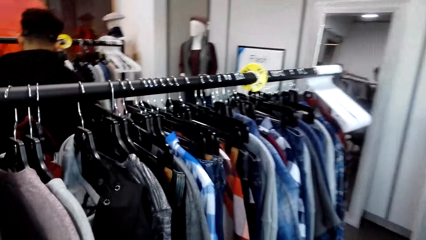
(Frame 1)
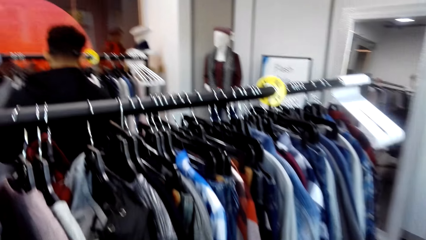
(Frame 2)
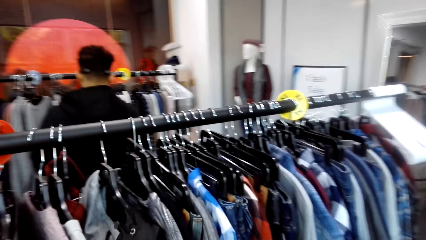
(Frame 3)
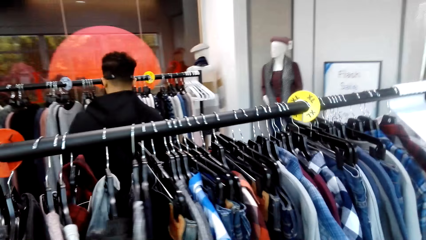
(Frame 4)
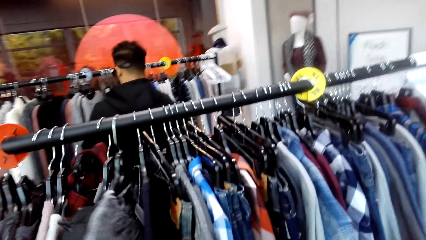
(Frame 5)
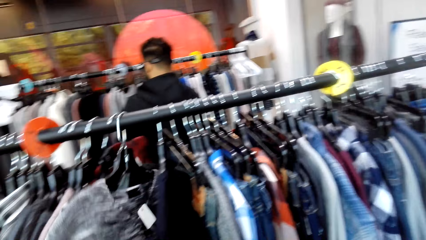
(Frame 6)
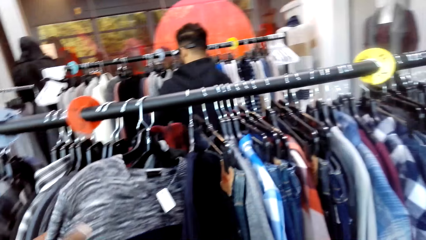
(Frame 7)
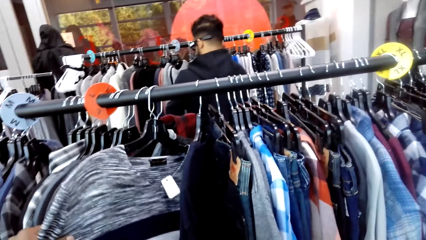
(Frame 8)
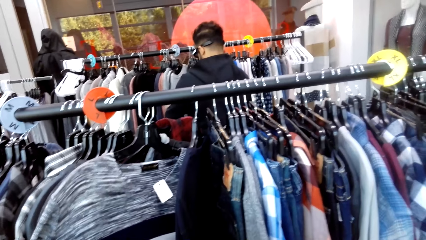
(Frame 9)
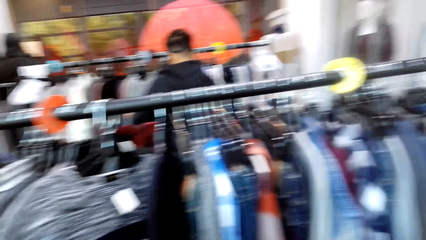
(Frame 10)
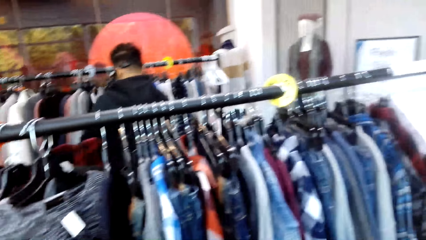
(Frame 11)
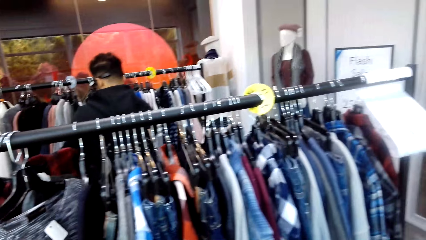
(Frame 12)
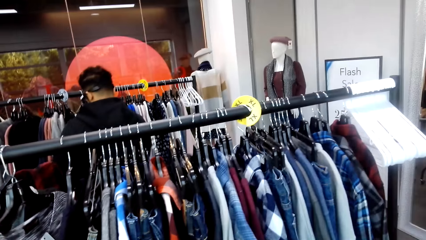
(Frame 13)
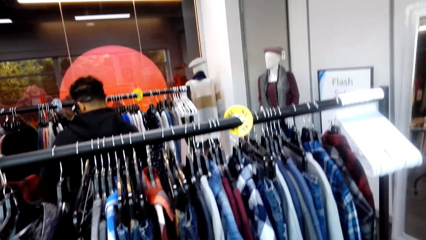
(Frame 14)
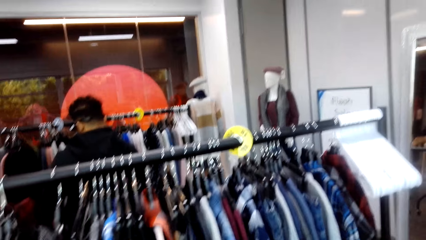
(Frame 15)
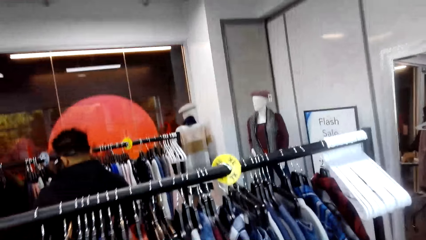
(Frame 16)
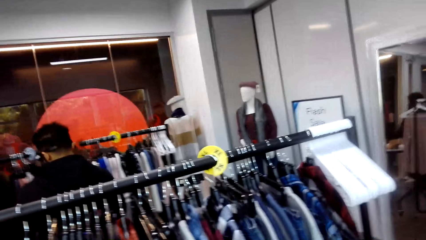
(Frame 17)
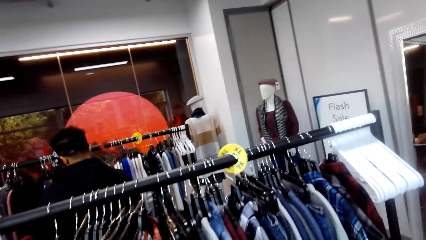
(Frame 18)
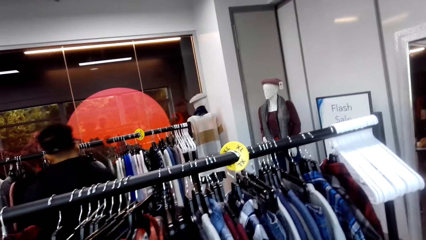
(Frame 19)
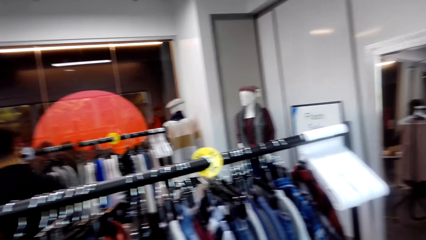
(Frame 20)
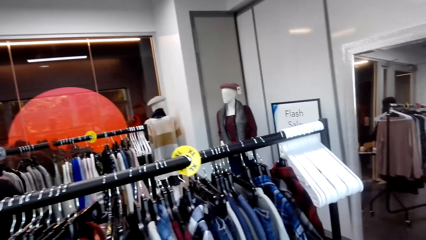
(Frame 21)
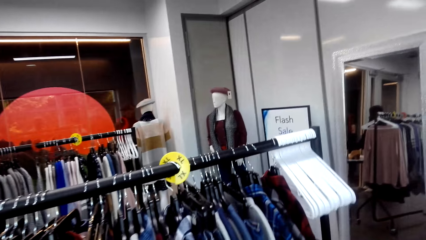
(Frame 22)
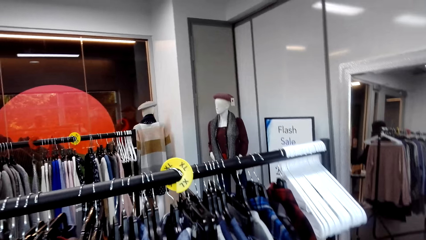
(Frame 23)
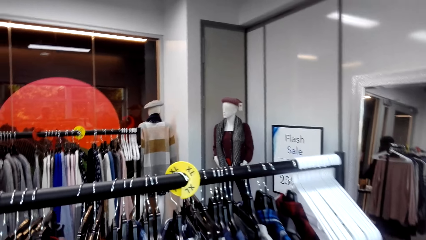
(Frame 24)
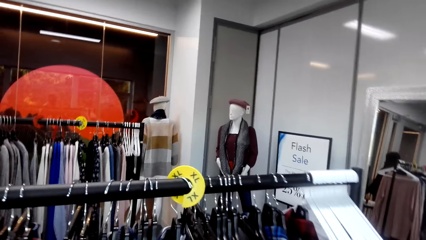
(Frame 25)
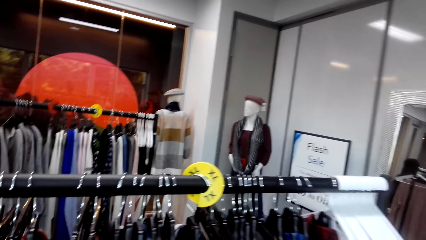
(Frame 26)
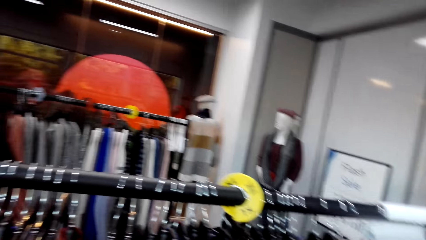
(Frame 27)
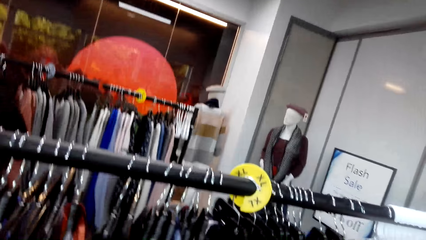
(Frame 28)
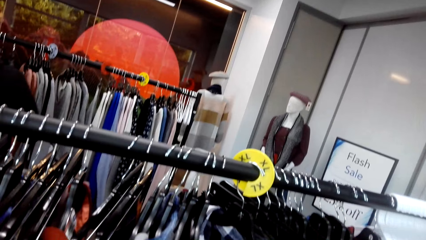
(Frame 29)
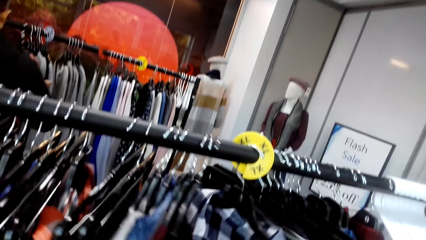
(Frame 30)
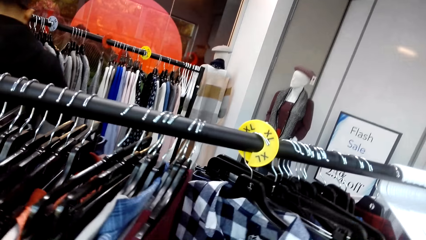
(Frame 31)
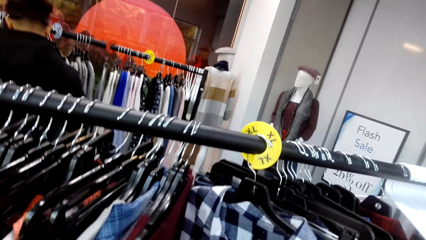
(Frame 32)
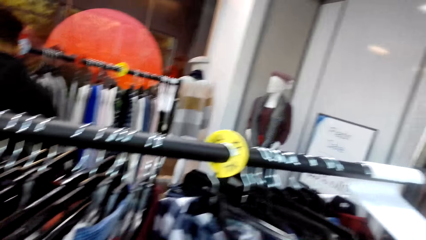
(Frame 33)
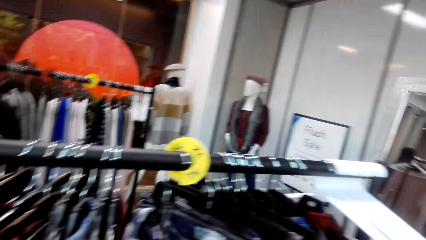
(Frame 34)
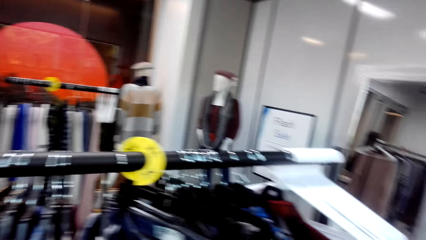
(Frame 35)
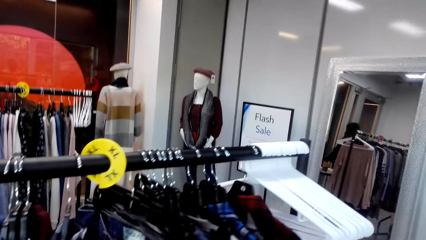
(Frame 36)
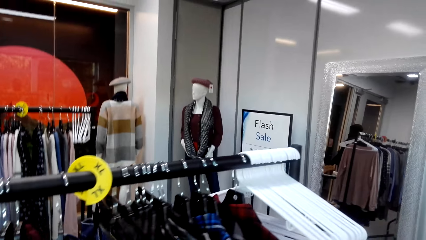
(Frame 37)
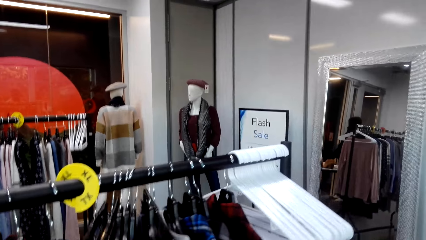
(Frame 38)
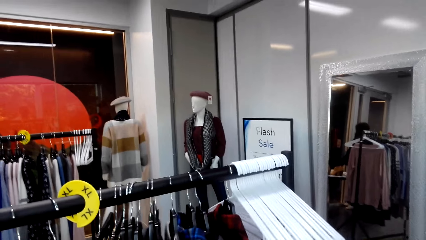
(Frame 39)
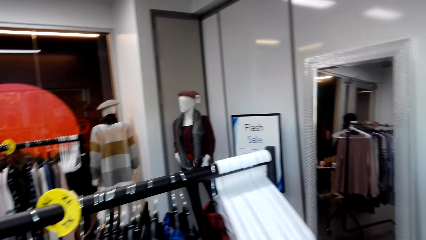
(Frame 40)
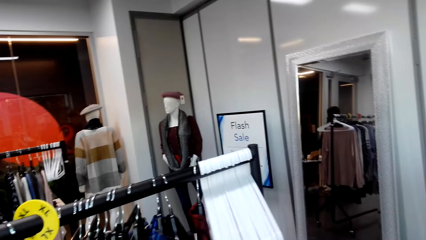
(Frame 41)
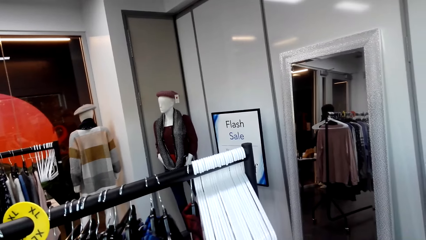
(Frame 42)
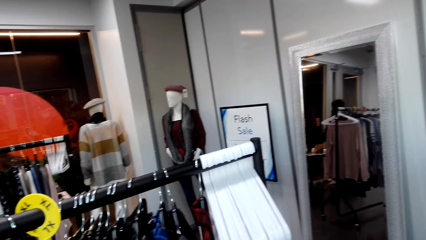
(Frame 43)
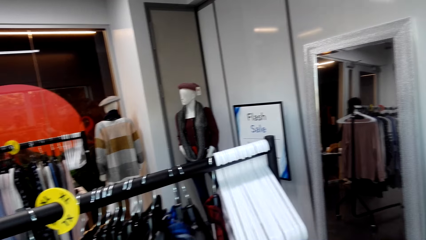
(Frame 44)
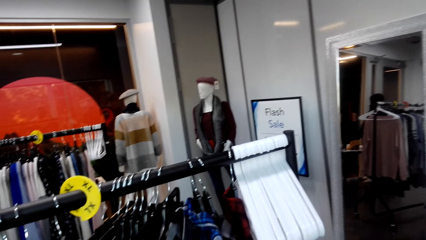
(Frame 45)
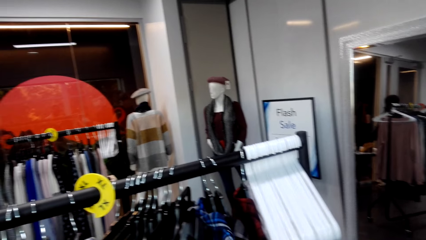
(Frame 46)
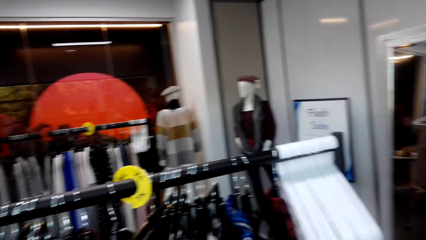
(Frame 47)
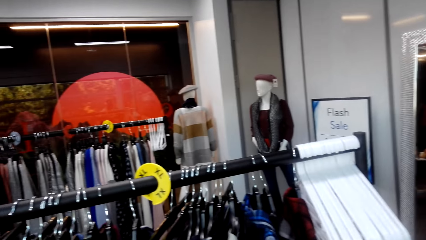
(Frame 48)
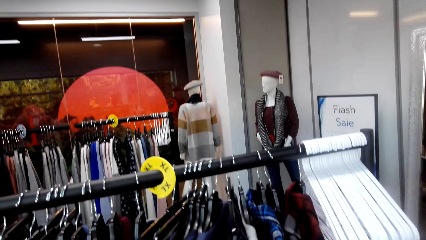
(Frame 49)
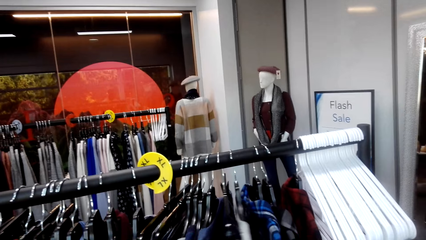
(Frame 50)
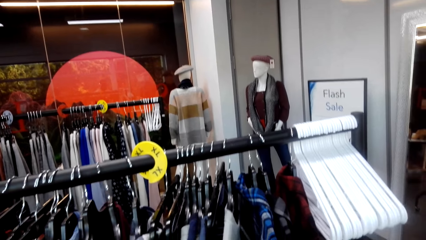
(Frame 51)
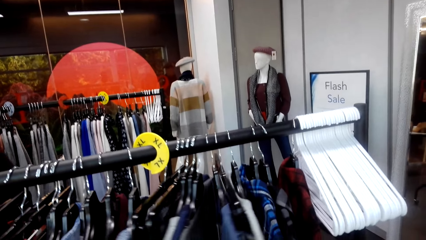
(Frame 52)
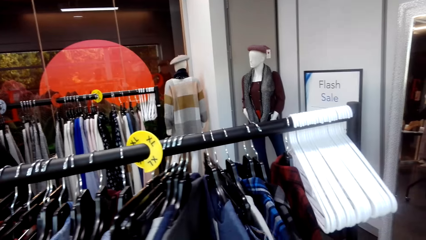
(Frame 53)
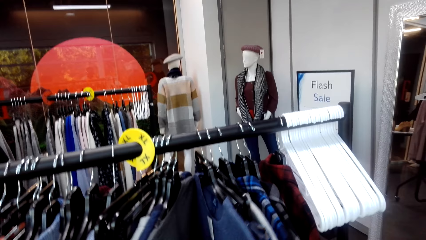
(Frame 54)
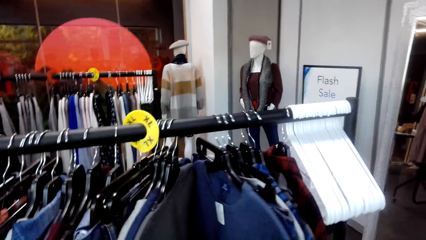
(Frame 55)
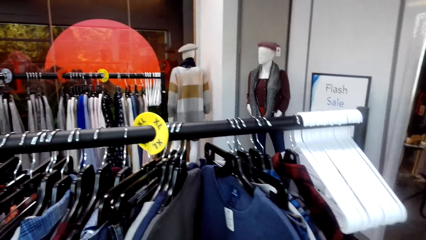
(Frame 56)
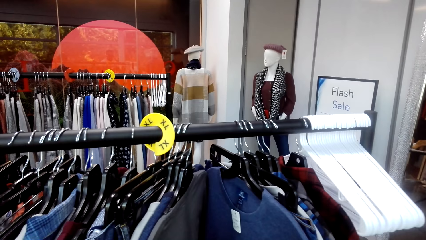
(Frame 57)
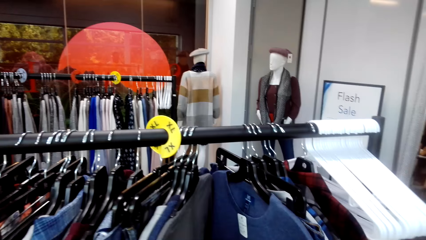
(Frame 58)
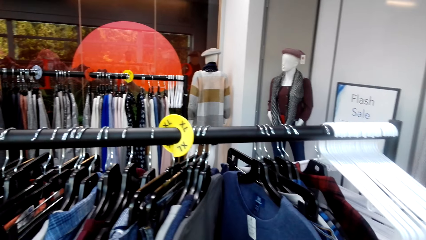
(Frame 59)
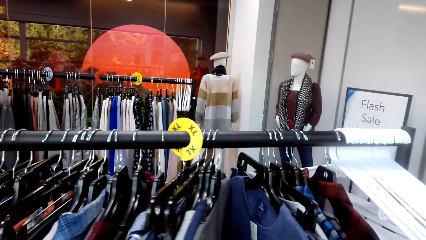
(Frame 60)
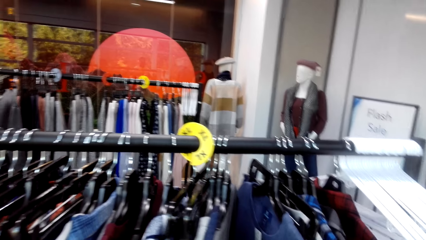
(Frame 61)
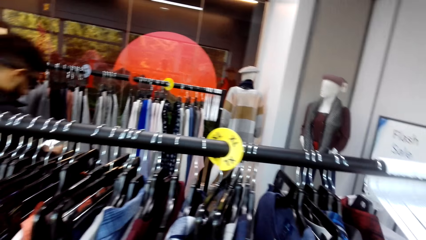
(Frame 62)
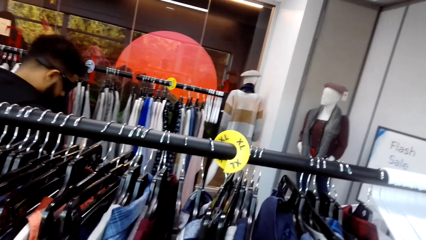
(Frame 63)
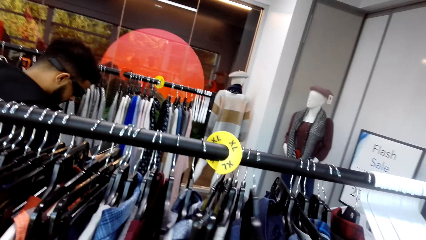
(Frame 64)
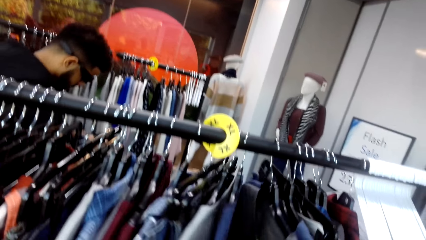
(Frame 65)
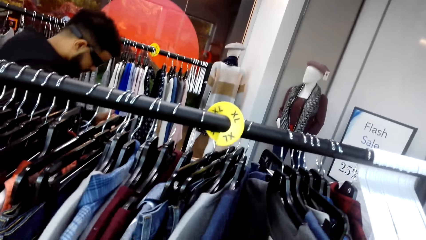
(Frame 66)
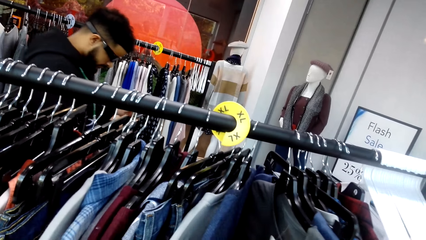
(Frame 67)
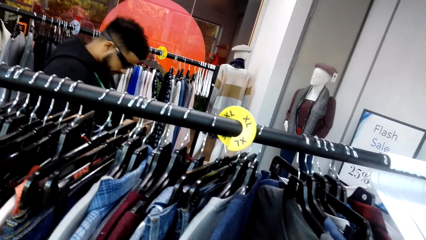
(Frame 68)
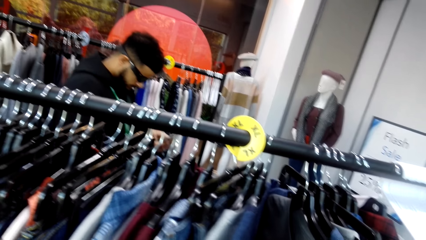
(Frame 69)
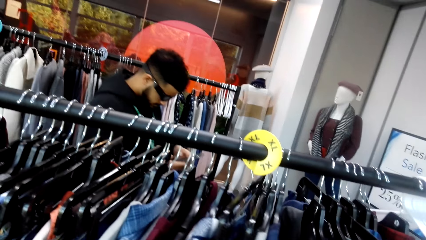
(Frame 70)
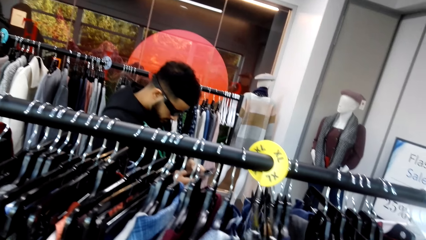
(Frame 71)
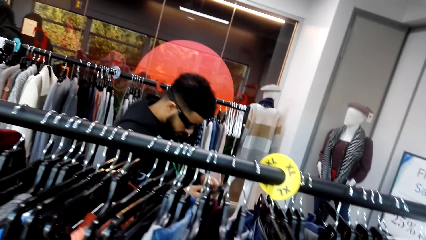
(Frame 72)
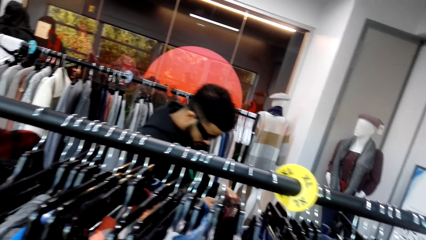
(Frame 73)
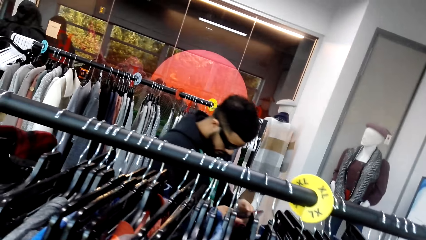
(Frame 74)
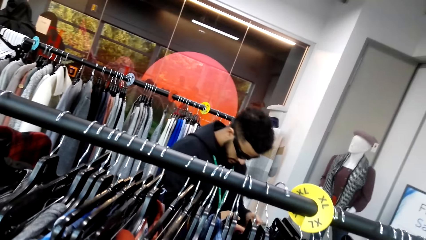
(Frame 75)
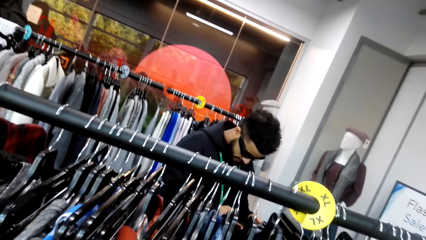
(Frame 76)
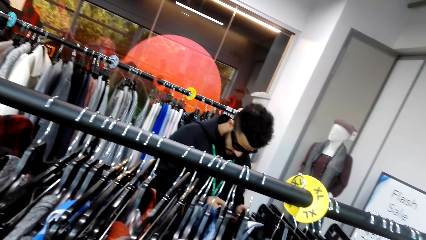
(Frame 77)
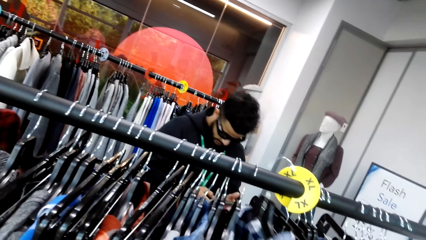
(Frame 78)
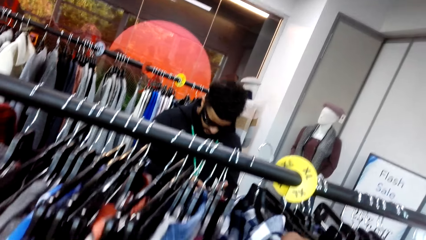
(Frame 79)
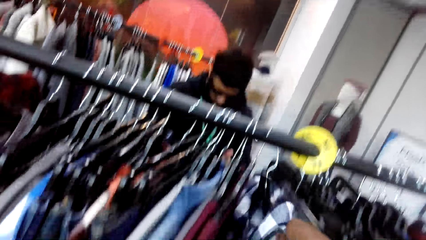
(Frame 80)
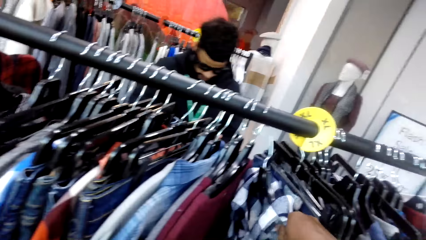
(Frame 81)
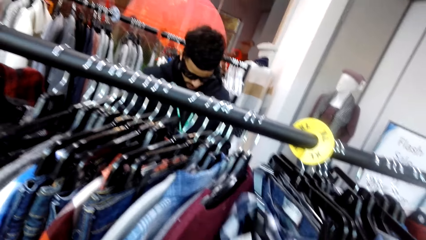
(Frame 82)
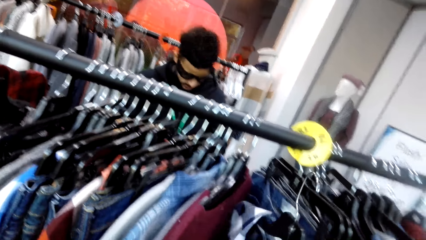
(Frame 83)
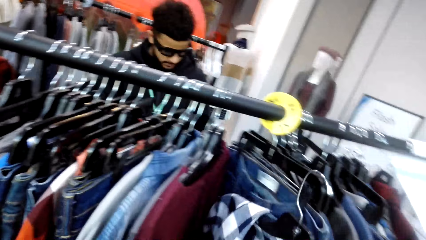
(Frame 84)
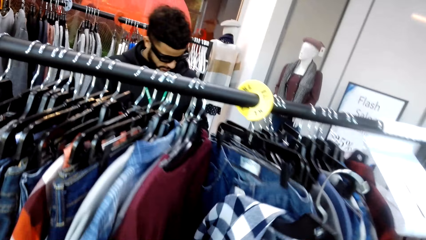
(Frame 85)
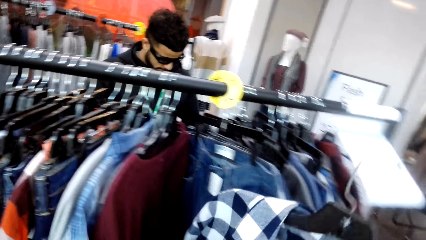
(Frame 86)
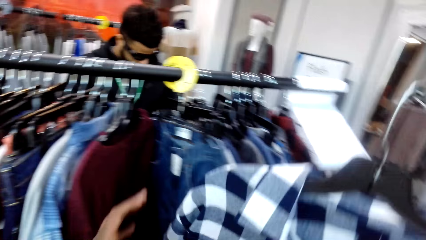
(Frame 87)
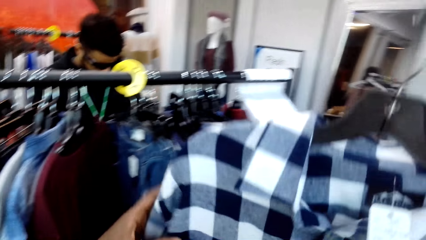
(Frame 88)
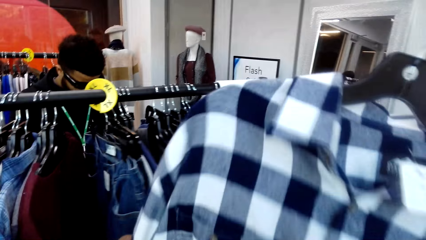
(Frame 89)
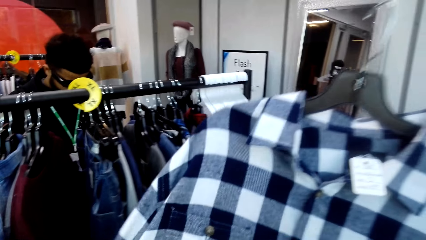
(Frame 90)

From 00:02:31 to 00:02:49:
The camera wearer walks around. They touch clothes on the stand. They inspect a t-shirt. They move clothes for a better view. A man uses his phone. The man touches clothes on the stand. The camera wearer picks a cloth from the stand.
